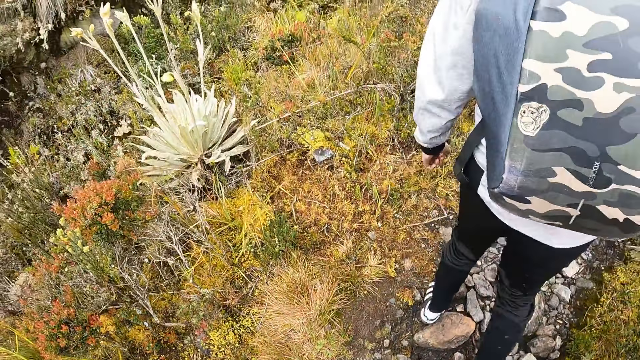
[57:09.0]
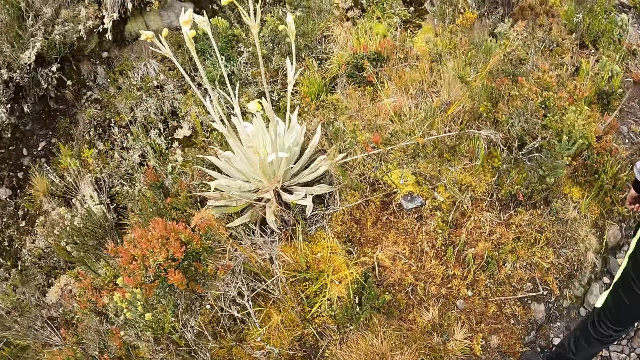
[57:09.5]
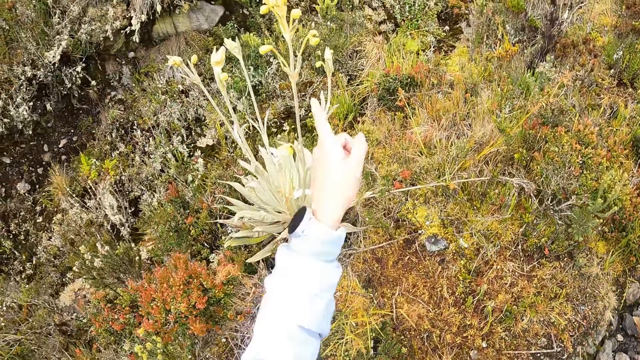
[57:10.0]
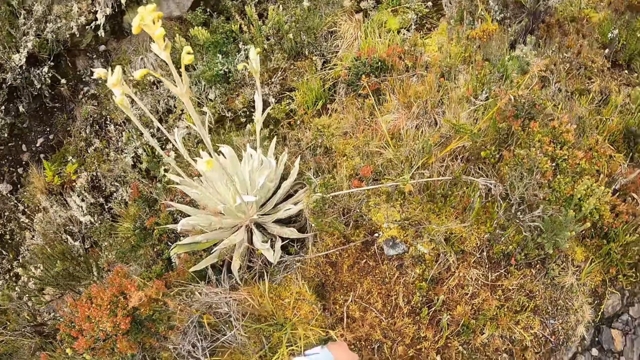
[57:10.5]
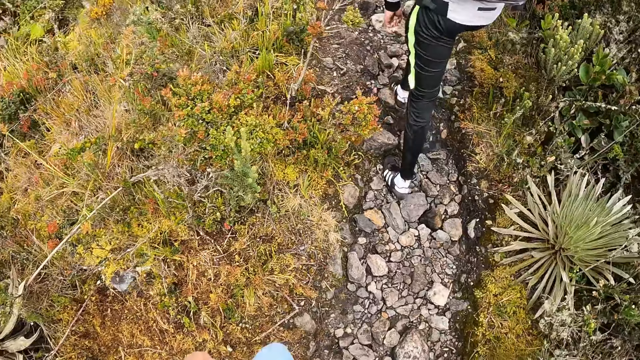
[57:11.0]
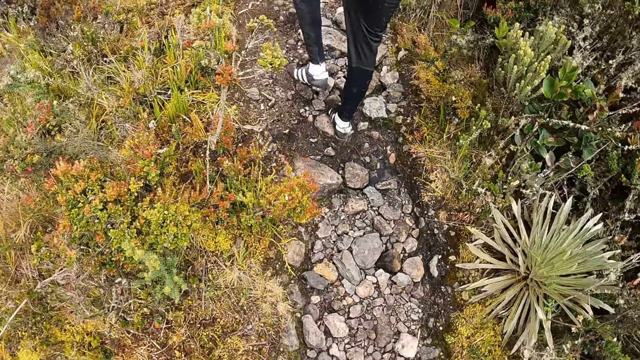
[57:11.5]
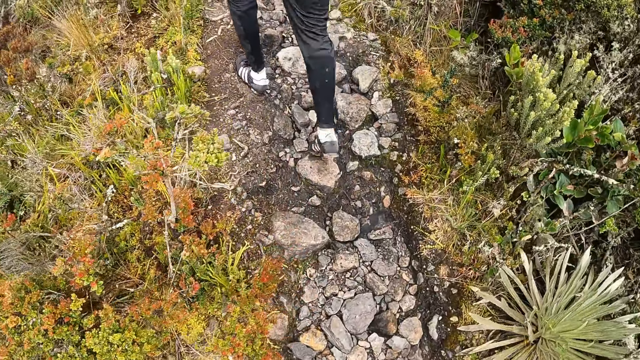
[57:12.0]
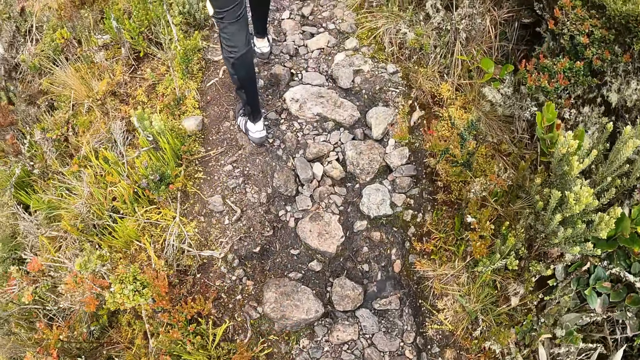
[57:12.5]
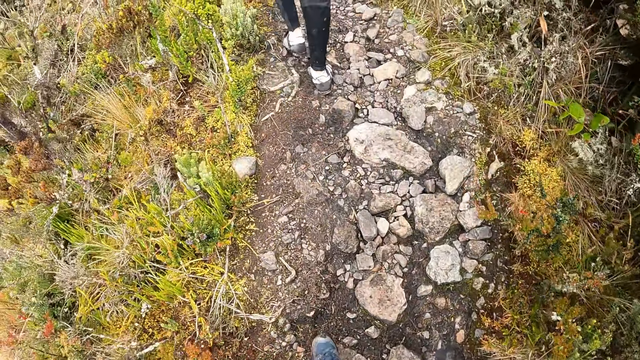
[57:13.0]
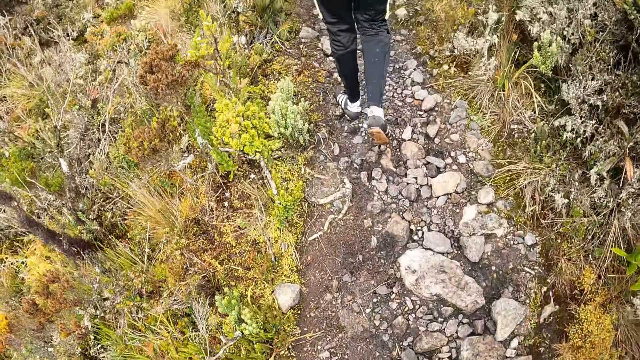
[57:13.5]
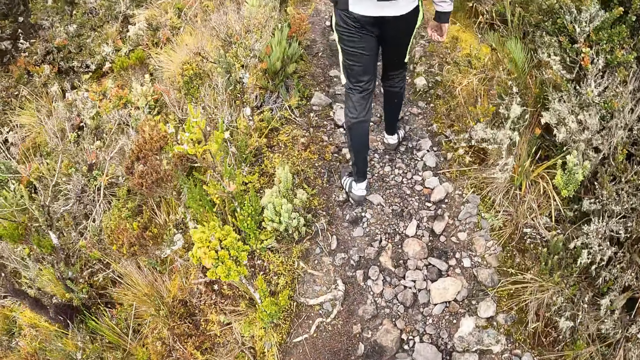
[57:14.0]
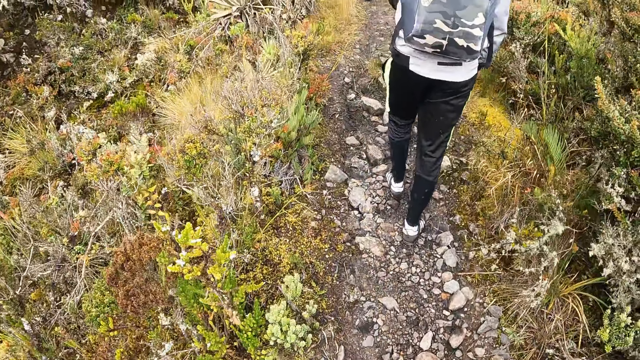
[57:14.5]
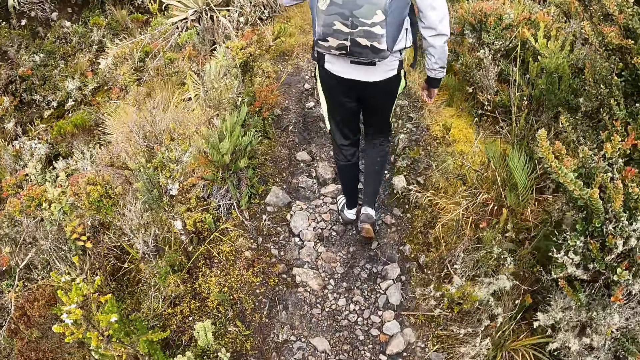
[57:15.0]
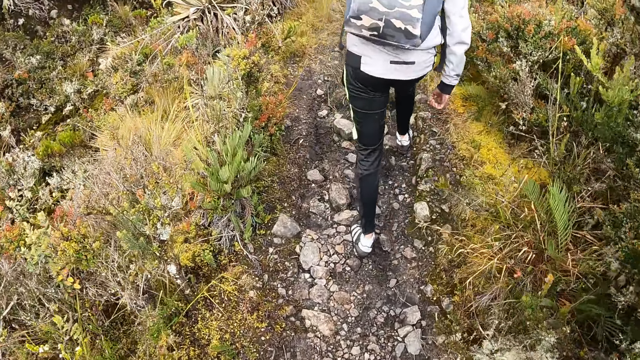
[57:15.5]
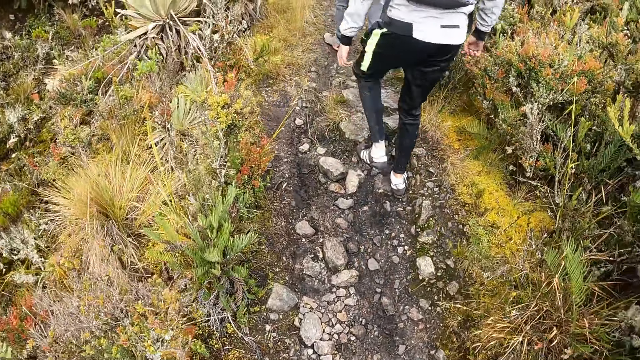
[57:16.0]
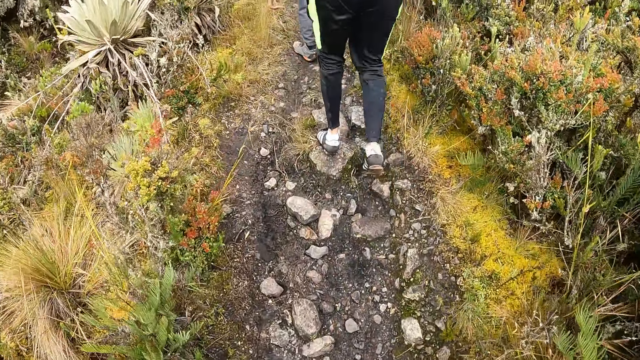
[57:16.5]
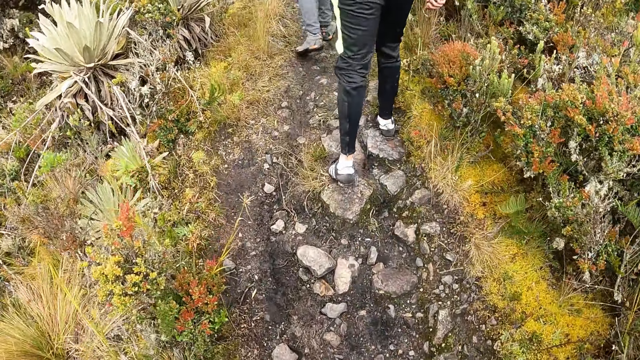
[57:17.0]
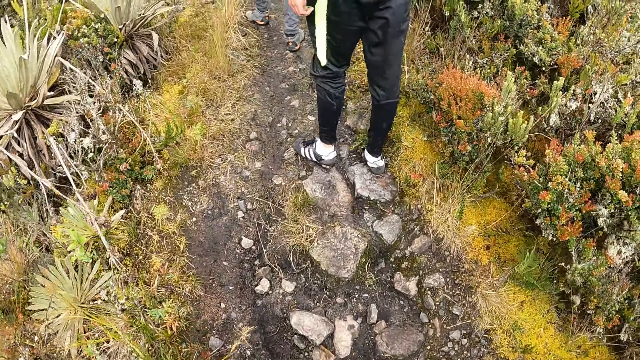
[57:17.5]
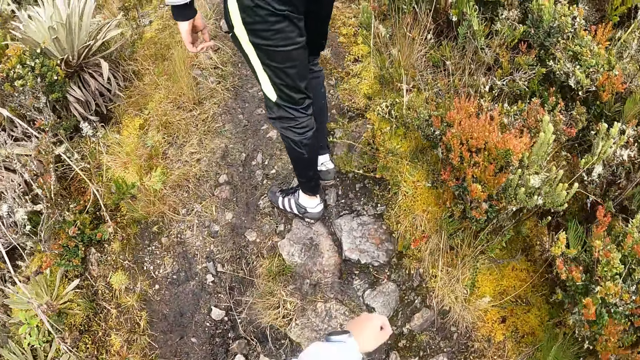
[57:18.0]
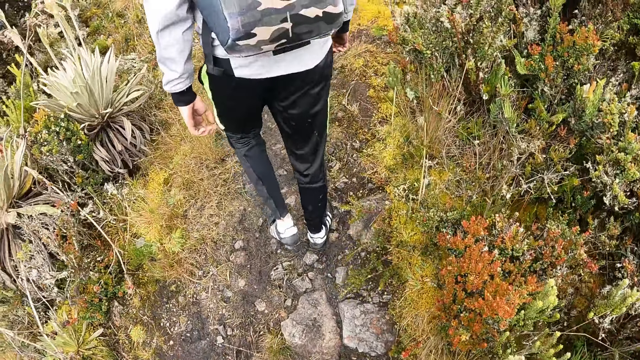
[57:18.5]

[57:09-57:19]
The camera wearer points her left hand at a flower along the pathway. She walks up the pathway on the hill.

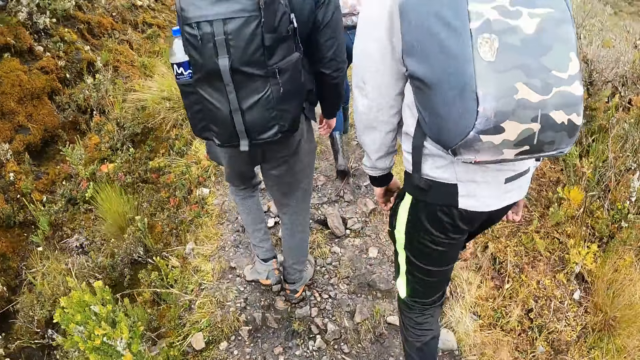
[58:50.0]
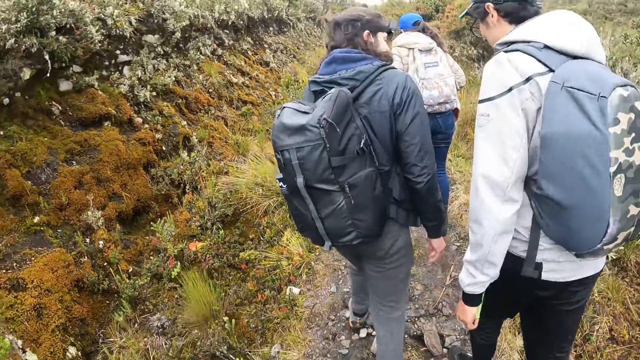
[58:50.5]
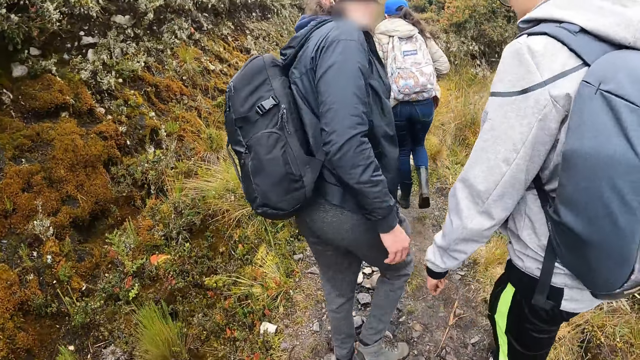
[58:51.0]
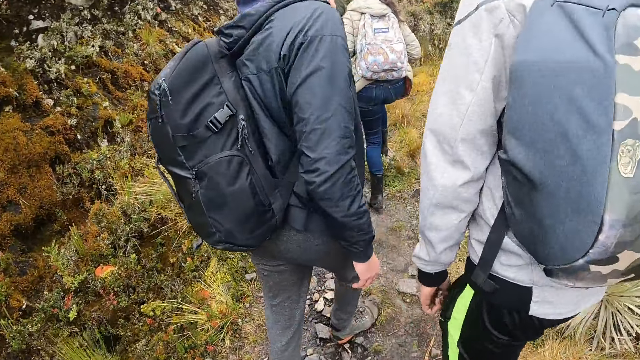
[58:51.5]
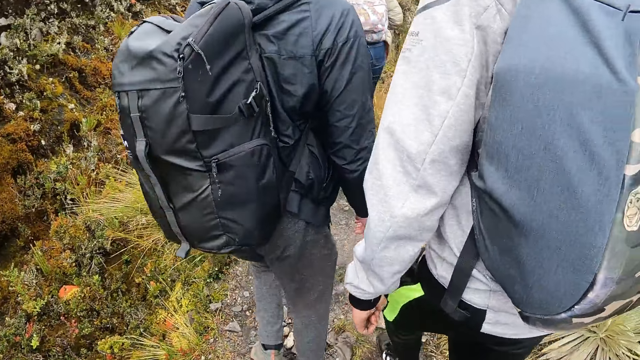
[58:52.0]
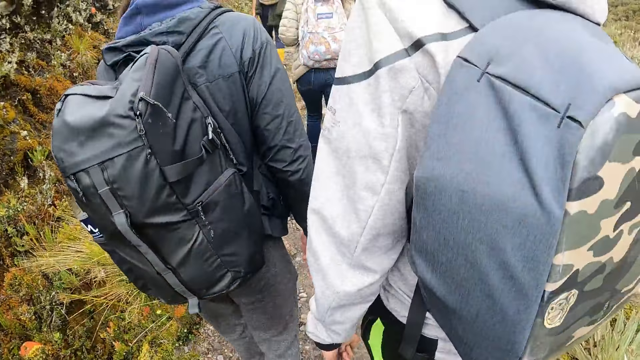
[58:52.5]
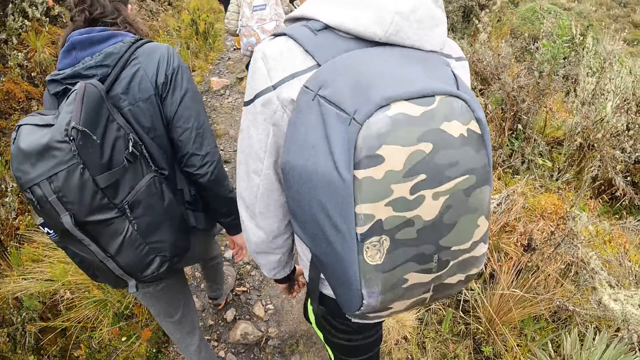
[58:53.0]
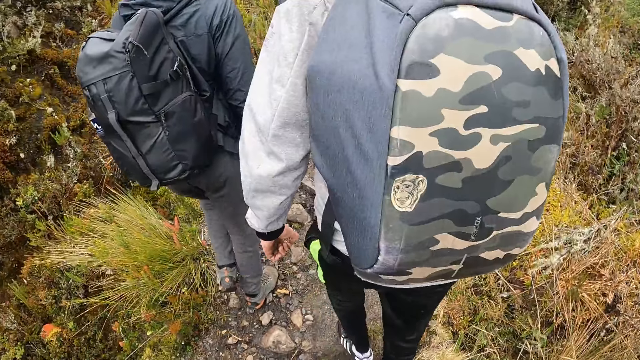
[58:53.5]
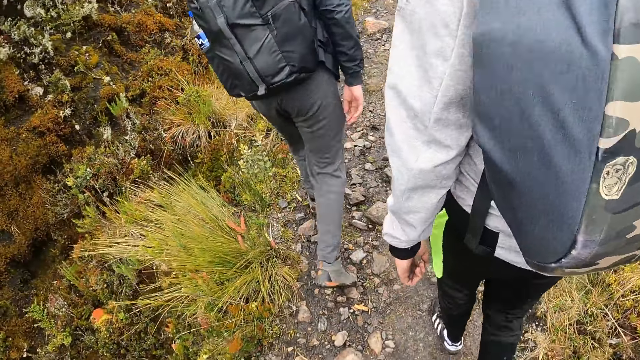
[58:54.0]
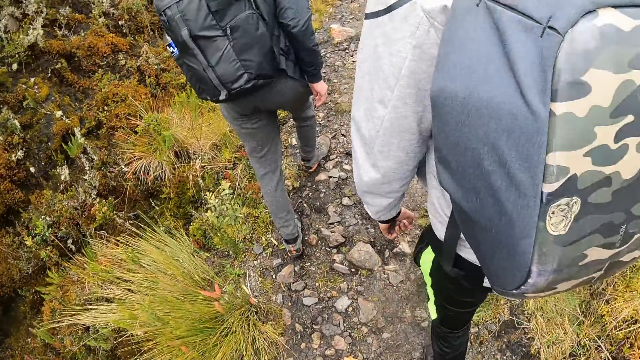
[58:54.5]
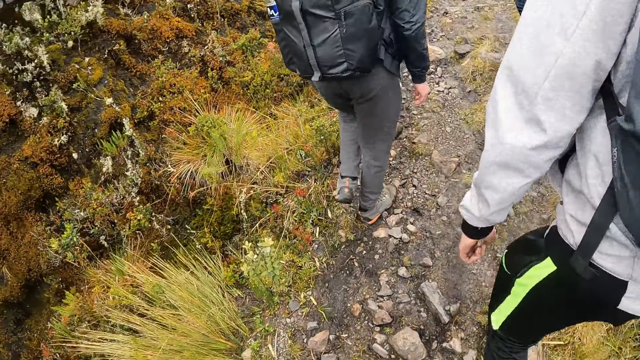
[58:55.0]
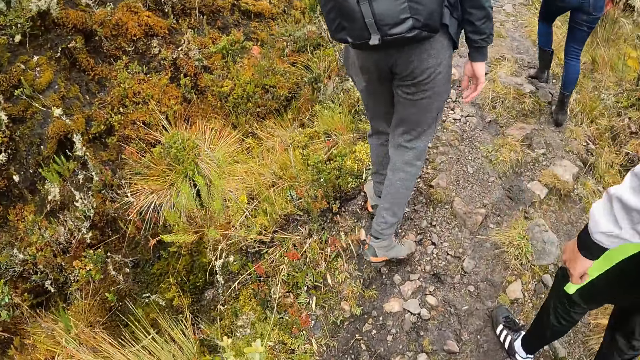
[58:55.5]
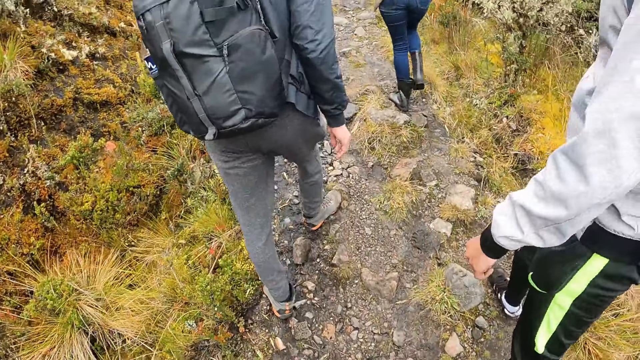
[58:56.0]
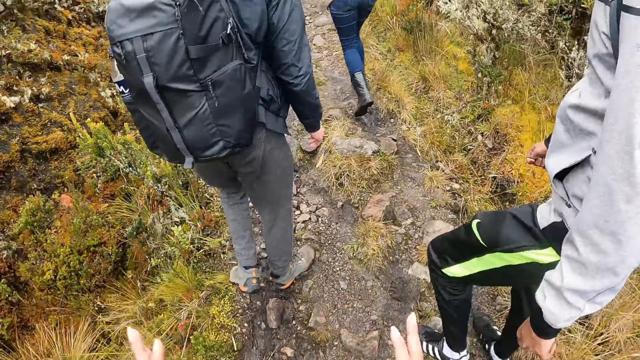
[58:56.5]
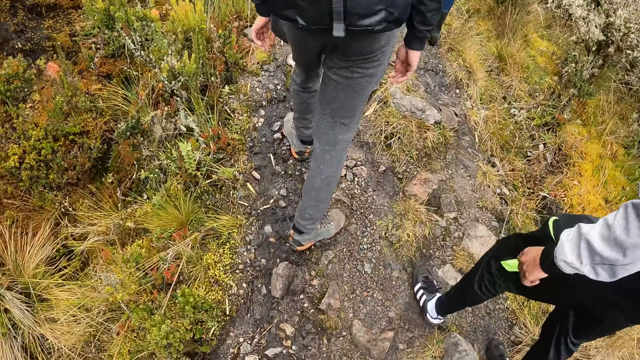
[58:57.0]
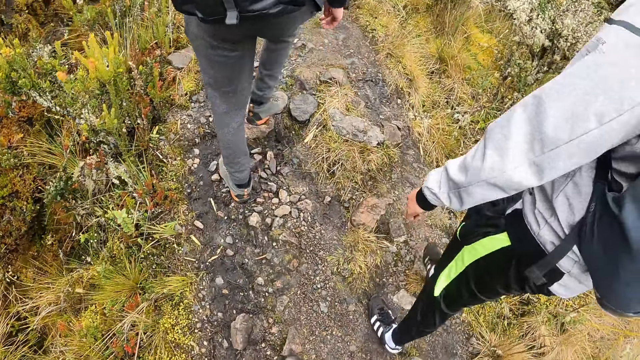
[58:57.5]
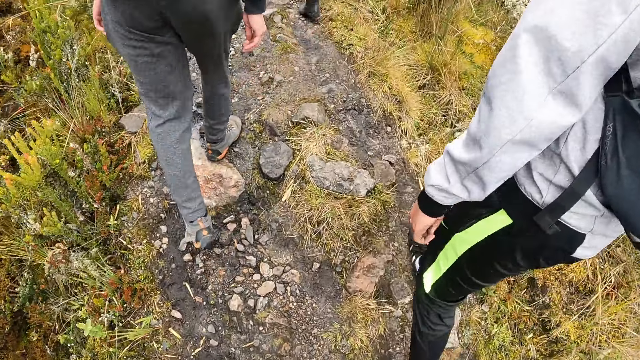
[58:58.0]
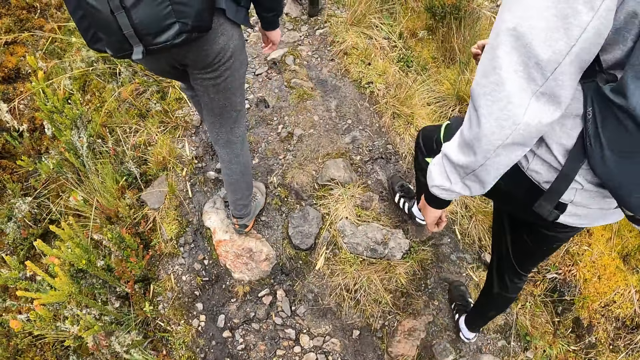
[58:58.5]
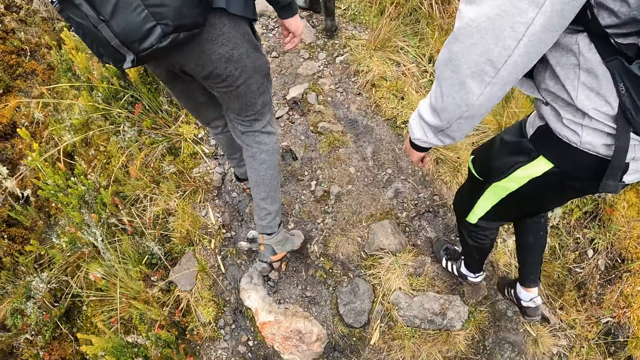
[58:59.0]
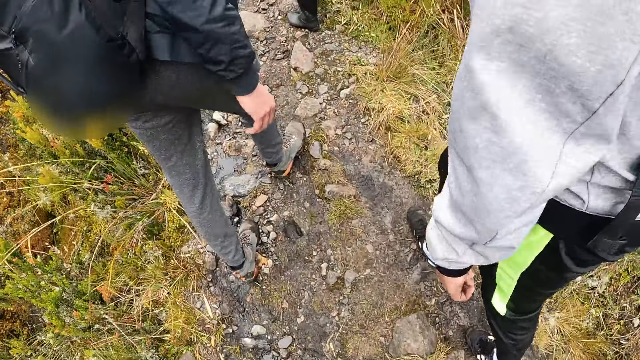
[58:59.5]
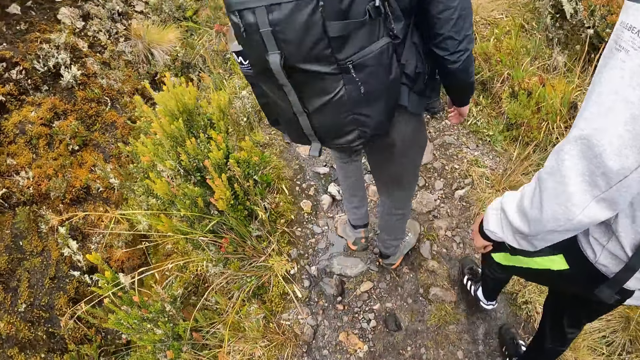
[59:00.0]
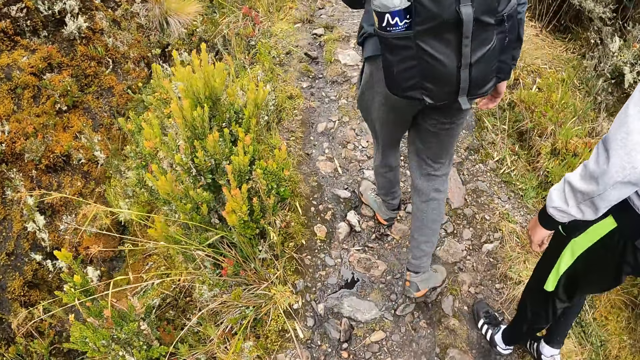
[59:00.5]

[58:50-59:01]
The camera wearer interacts. They hike the mountain. They interact. They hike the mountain.
